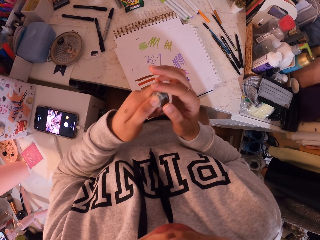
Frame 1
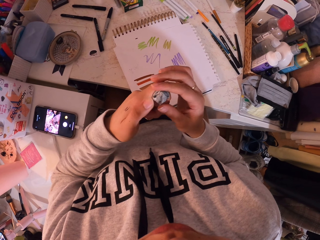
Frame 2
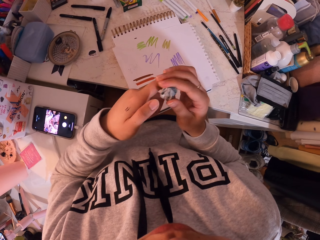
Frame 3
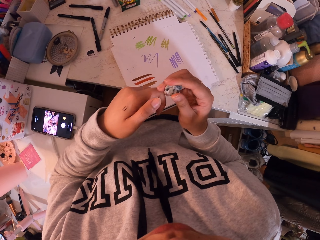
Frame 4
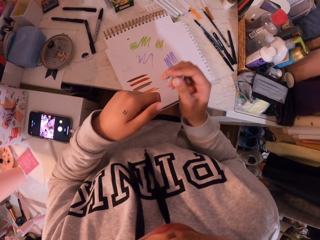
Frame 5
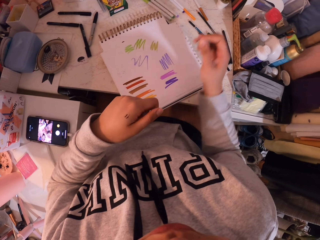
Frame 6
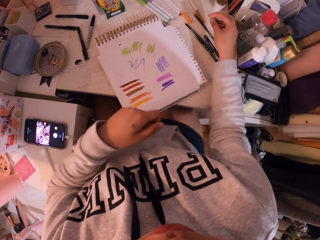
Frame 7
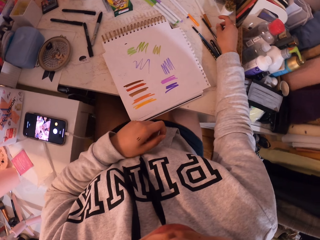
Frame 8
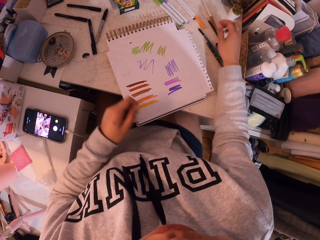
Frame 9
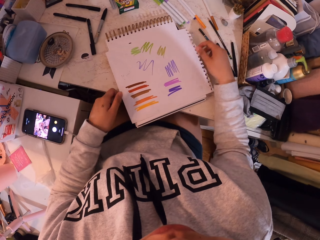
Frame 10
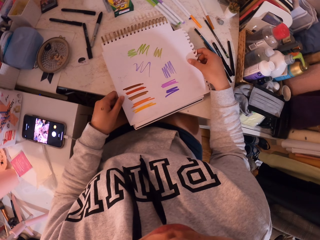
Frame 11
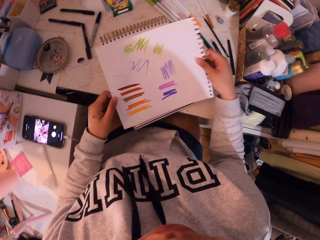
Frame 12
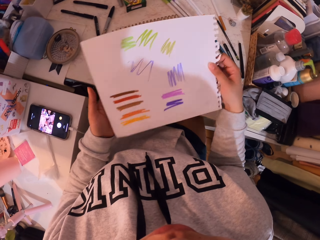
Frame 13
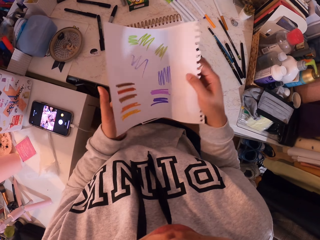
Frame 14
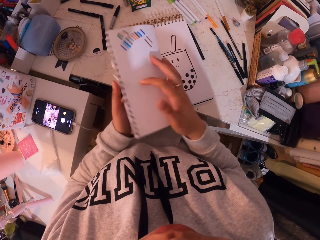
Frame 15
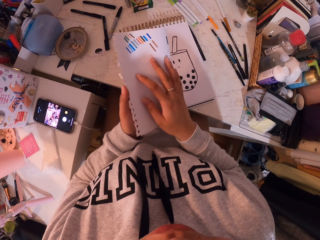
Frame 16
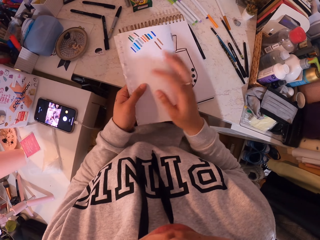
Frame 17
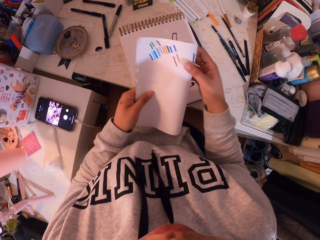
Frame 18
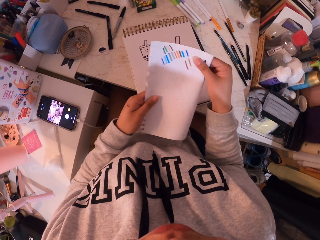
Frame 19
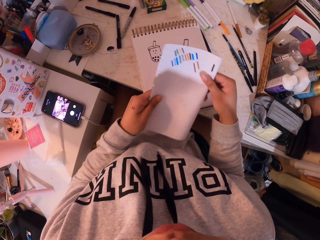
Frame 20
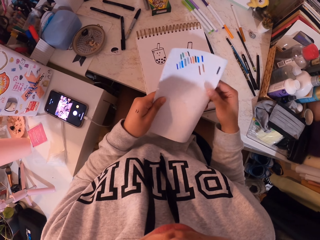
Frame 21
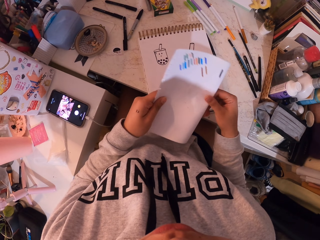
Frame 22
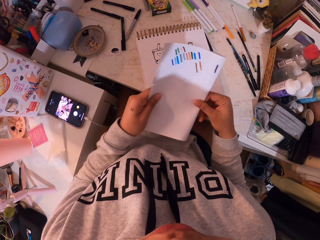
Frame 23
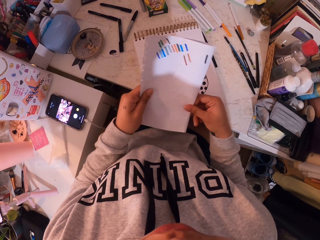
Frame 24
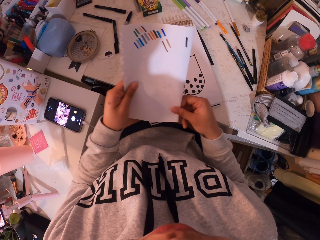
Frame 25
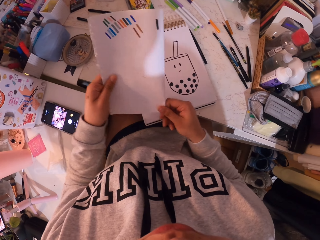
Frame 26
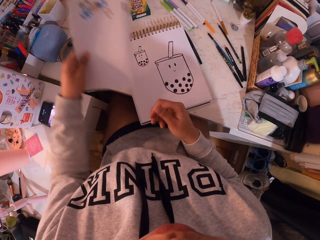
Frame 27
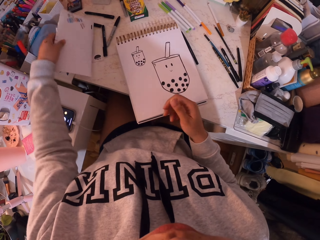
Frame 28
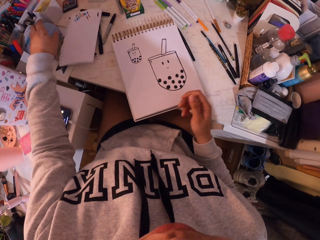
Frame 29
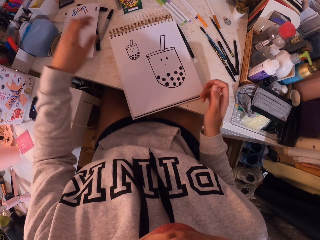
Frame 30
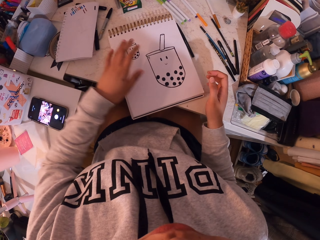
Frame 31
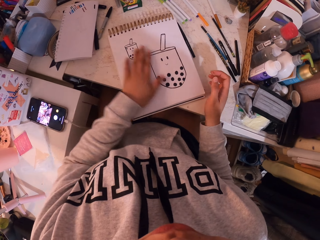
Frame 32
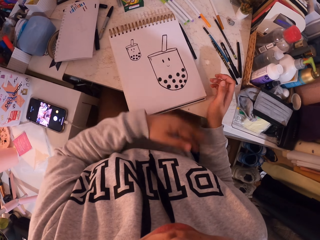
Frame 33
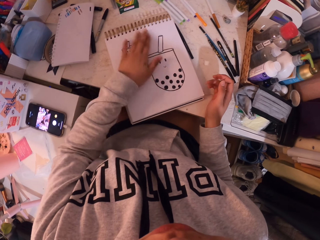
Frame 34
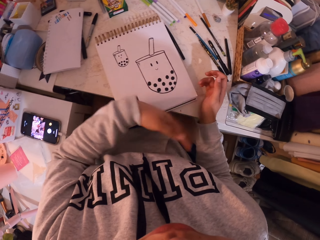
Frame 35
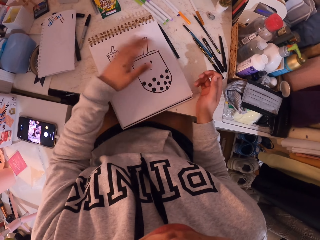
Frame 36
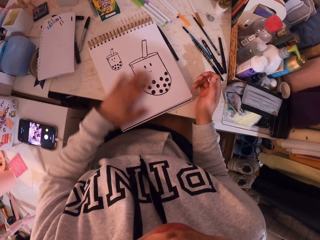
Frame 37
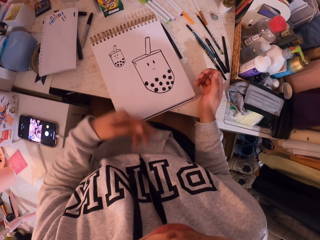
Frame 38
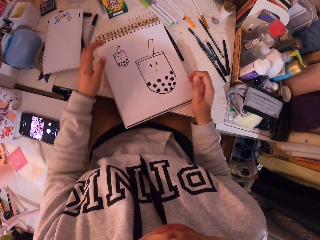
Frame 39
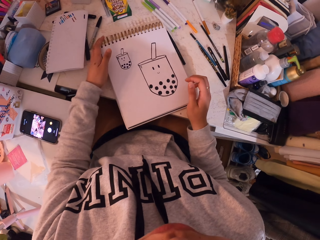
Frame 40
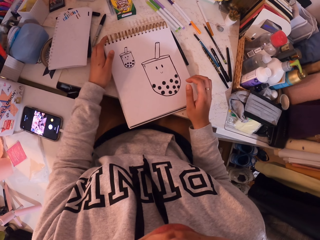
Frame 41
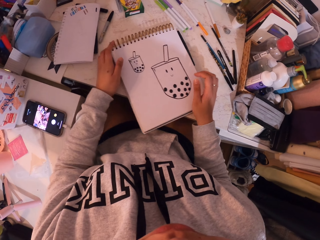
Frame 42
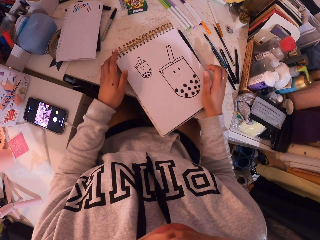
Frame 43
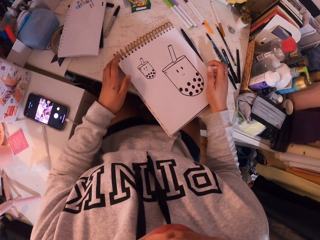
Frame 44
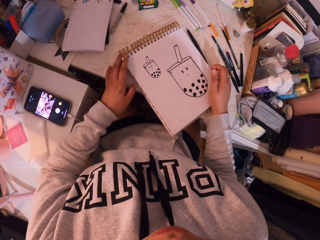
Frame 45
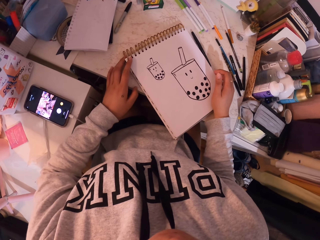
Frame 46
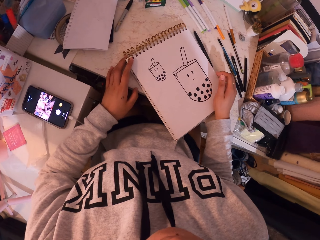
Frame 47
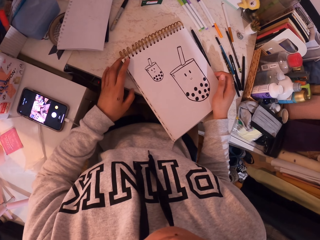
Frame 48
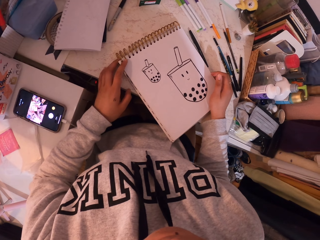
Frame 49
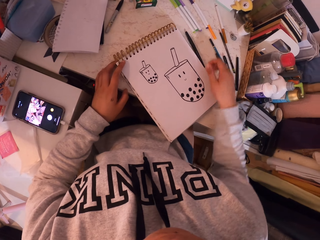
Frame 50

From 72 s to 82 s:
The camera wearer returns the mold on the table. He picks the piece of paper. He folds the piece of paper. He puts the piece of paper on the table. He wipes the booklet with his hands.

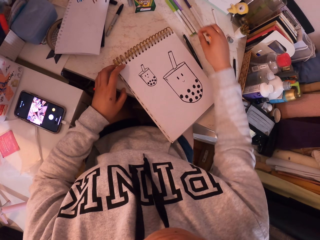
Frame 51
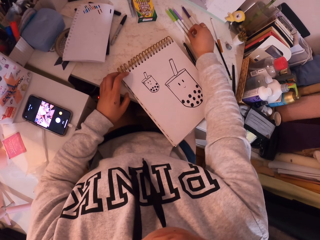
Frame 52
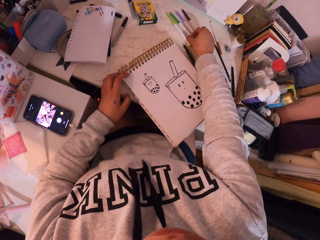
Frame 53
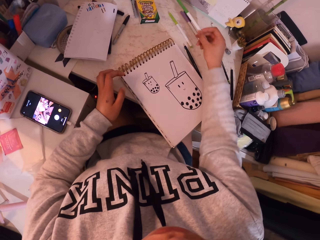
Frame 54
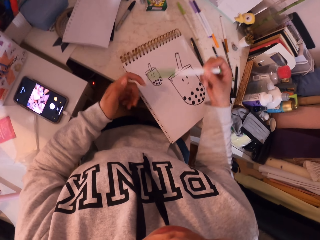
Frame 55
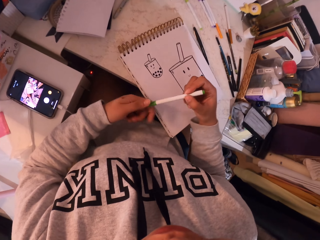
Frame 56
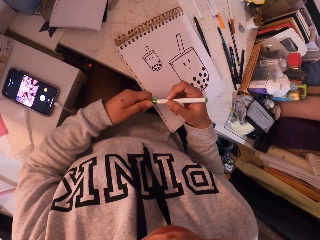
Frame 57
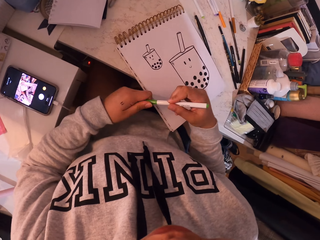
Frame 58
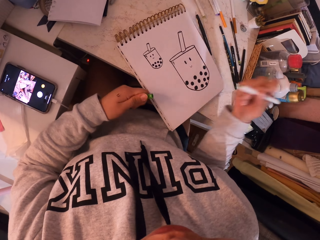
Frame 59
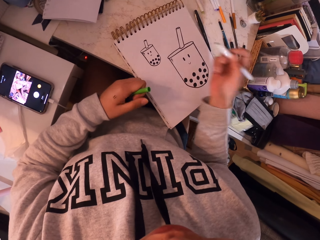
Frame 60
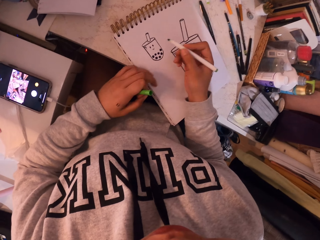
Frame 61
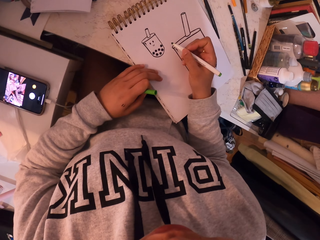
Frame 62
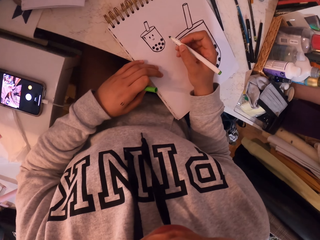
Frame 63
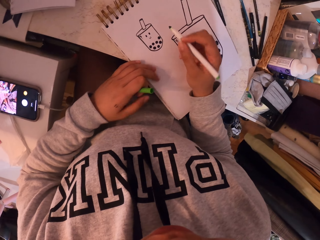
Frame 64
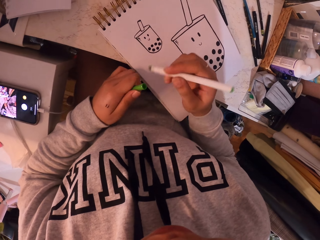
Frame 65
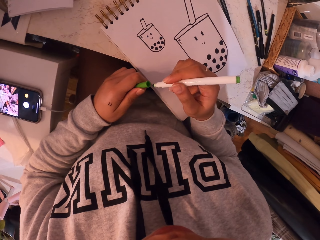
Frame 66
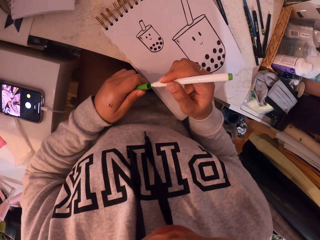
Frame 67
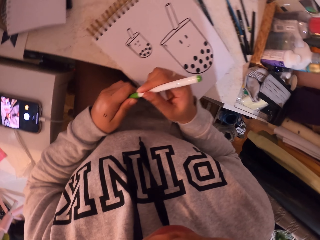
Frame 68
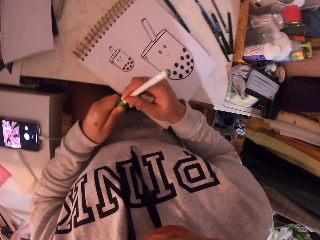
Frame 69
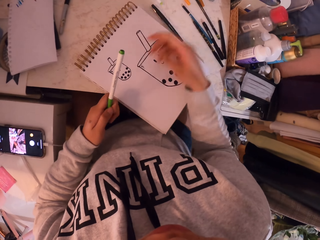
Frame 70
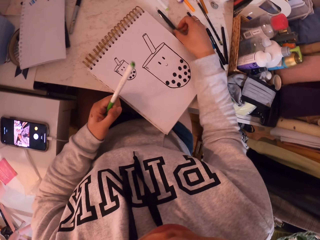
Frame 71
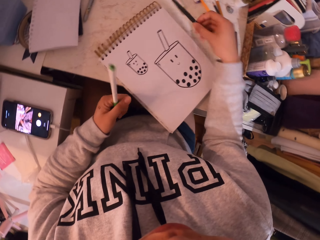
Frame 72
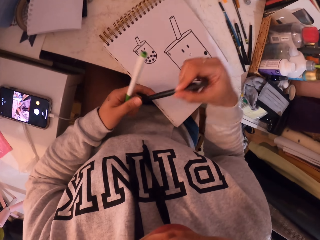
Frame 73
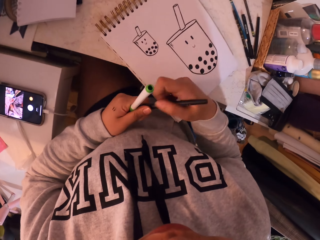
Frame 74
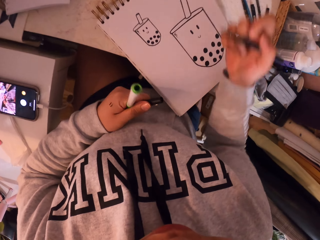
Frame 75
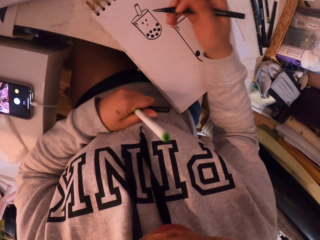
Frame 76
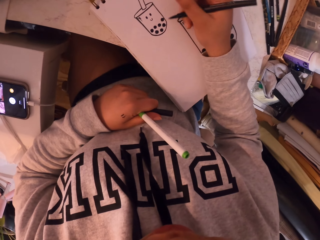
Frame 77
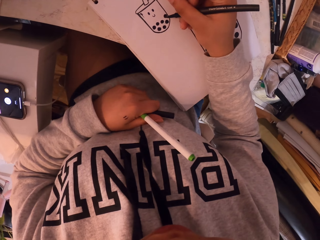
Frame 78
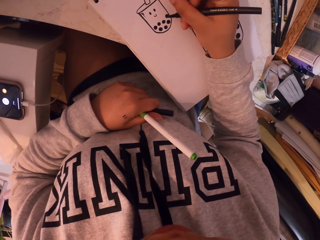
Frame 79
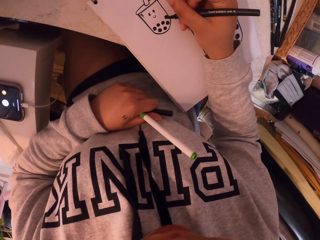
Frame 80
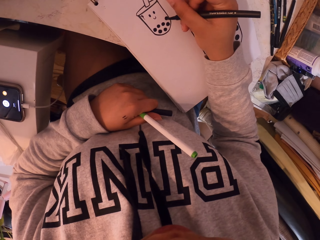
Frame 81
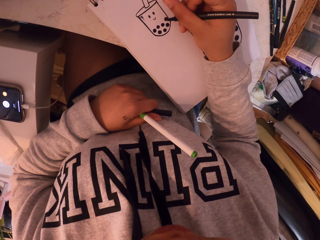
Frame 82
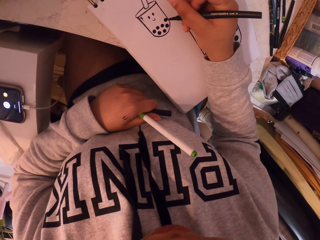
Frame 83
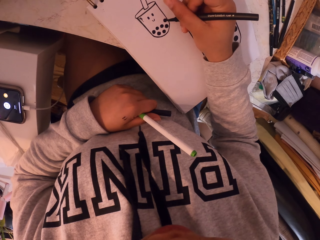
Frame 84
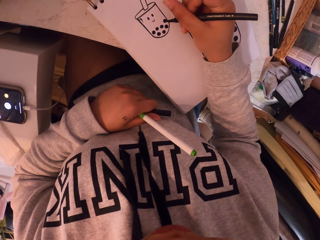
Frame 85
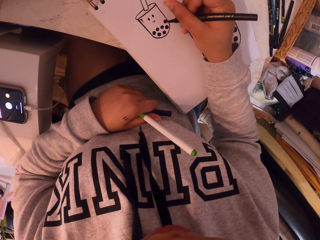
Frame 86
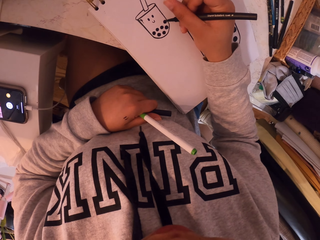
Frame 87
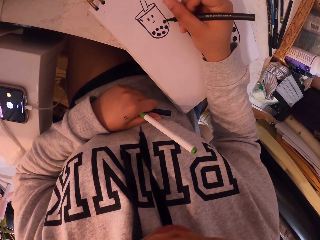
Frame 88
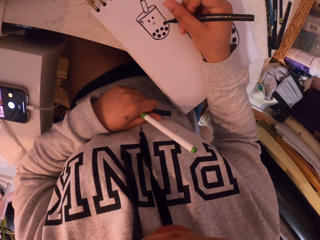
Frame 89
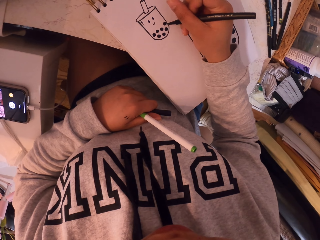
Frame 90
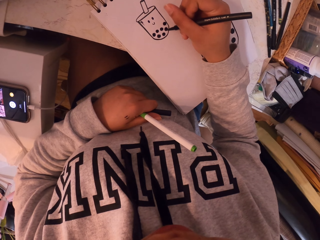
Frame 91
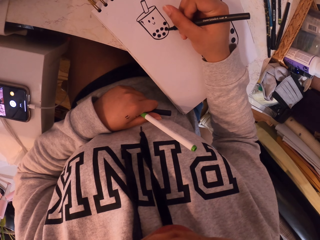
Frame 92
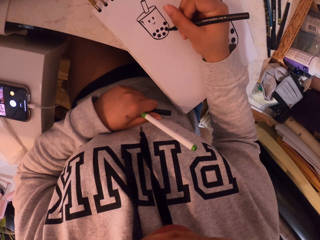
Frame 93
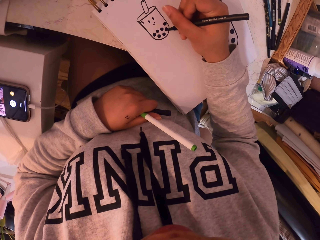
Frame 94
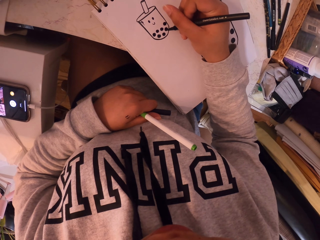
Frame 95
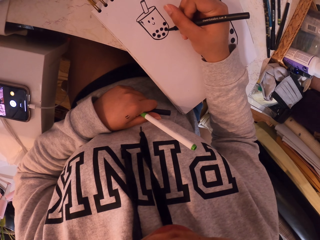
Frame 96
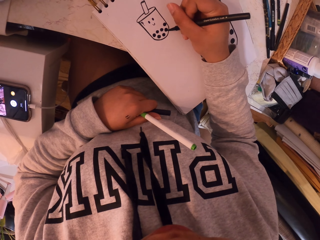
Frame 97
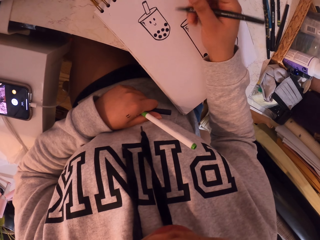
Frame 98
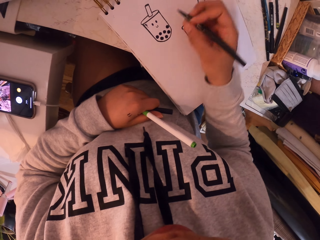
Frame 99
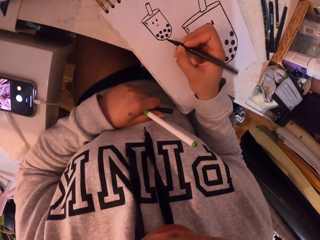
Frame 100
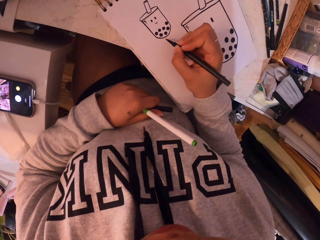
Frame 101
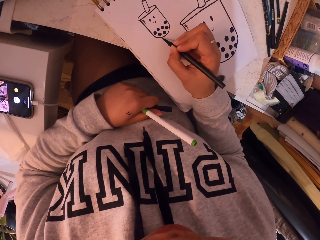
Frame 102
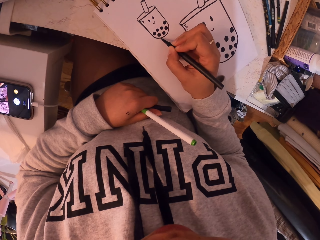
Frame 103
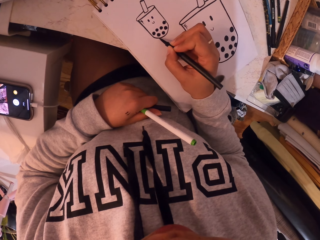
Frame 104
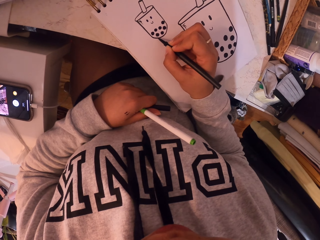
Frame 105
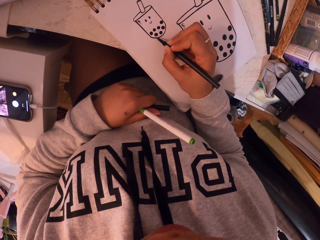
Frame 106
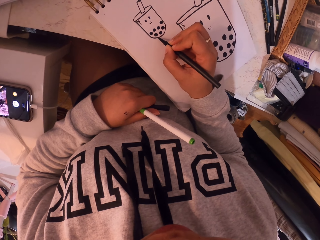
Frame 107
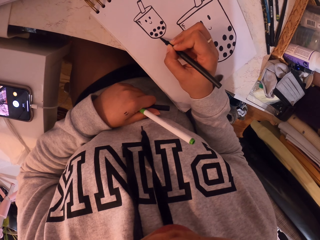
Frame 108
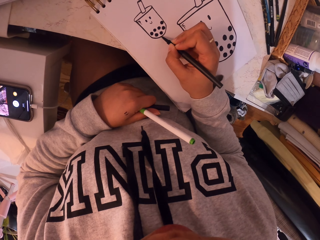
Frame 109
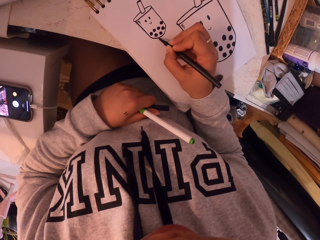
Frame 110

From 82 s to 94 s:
The camera wearer picks a pen from the table. They open the pen. They close the pen. They pick another pen. They draw on the booklet.
